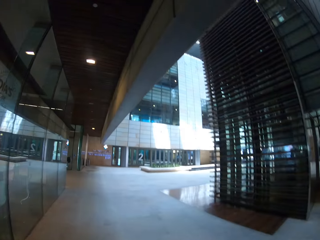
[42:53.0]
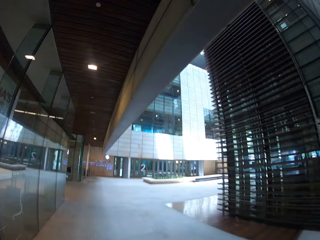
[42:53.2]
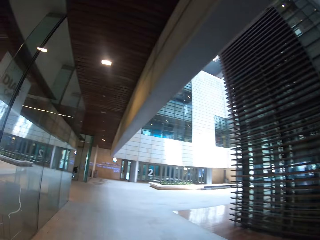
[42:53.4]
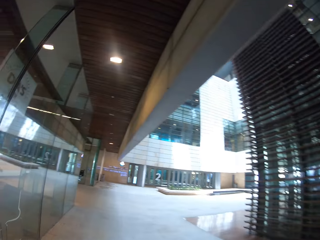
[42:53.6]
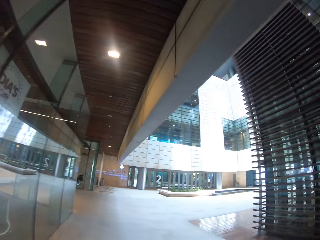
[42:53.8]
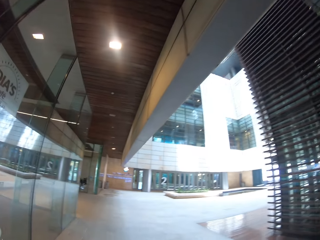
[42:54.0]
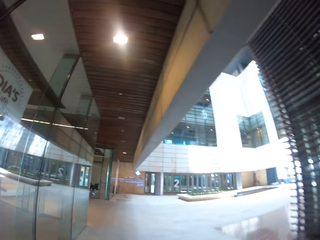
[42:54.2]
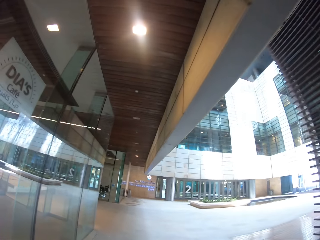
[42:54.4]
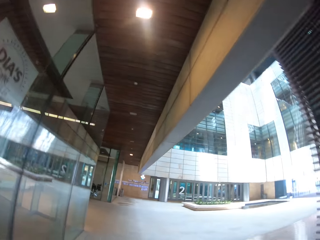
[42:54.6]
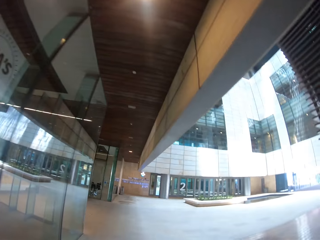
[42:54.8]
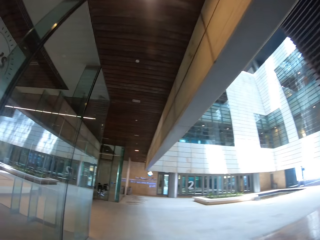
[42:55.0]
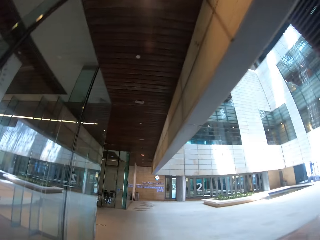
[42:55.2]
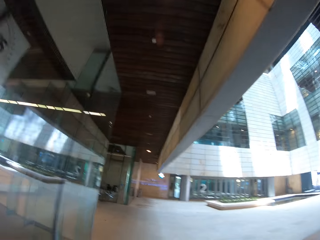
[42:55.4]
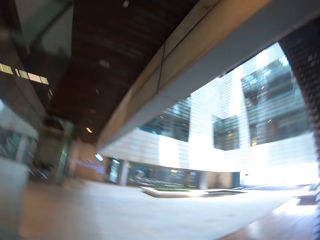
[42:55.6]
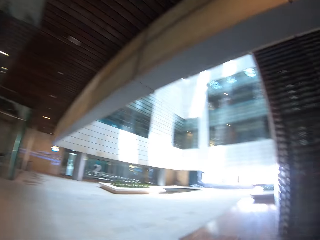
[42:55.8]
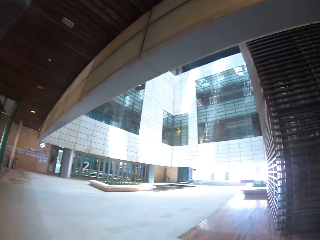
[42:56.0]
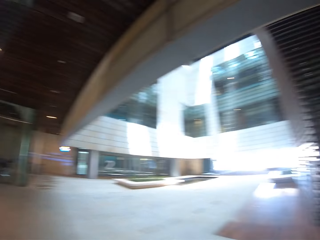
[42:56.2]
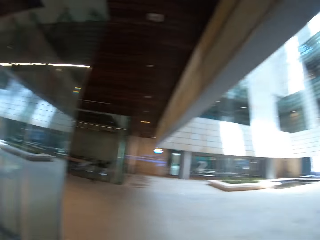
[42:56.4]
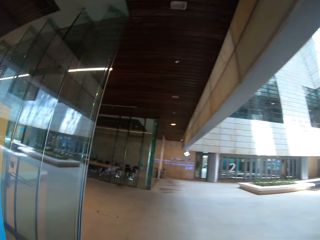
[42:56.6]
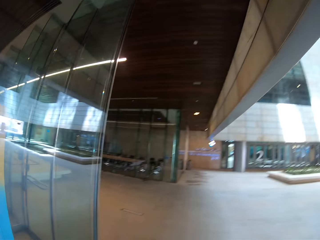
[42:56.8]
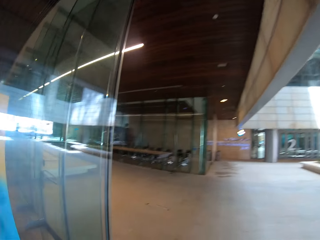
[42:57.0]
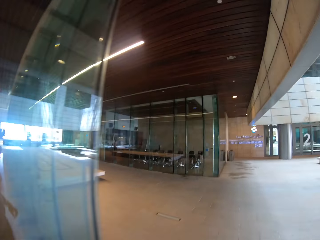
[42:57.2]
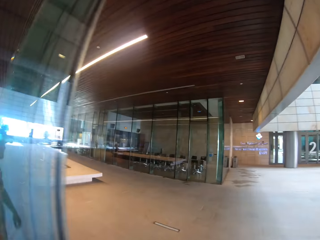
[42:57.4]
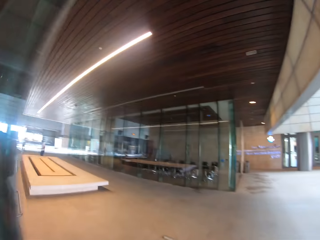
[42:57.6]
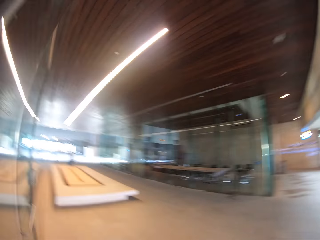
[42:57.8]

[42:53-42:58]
The camera wearer walks around a building.

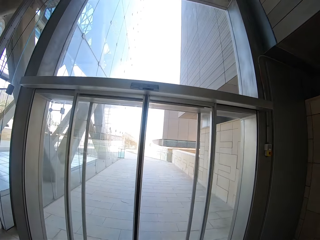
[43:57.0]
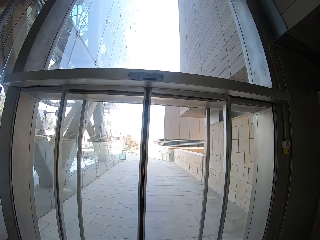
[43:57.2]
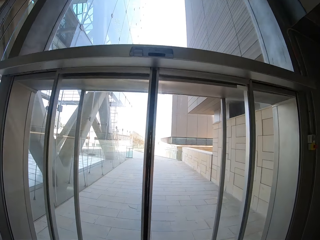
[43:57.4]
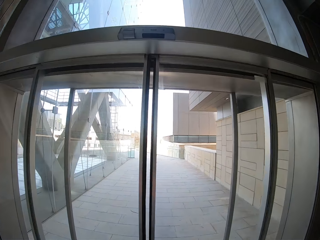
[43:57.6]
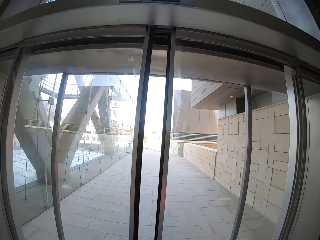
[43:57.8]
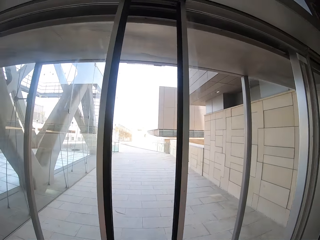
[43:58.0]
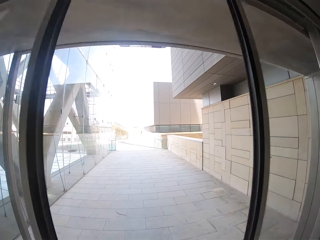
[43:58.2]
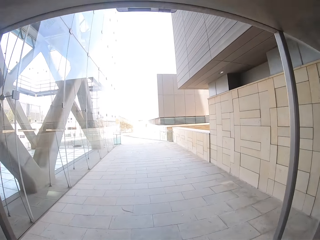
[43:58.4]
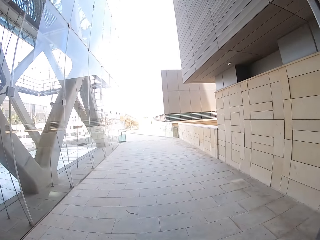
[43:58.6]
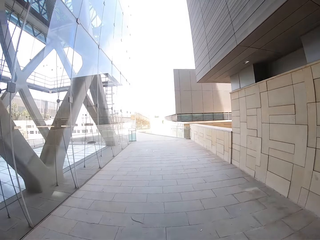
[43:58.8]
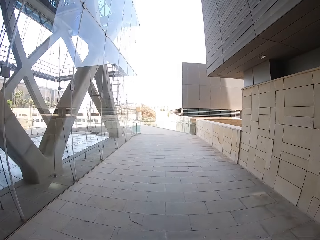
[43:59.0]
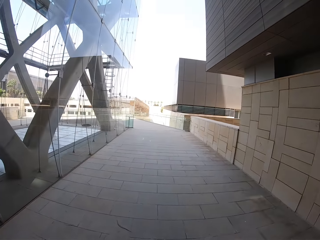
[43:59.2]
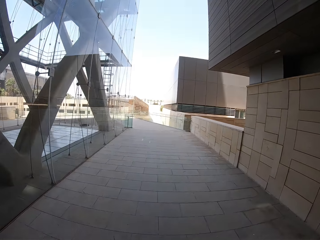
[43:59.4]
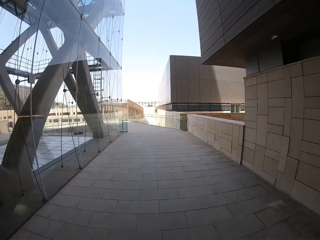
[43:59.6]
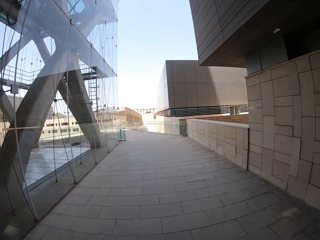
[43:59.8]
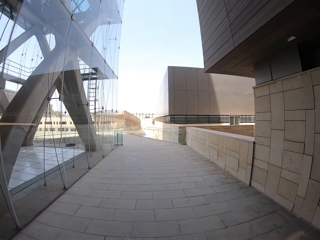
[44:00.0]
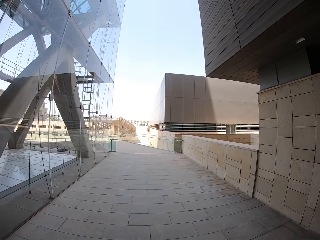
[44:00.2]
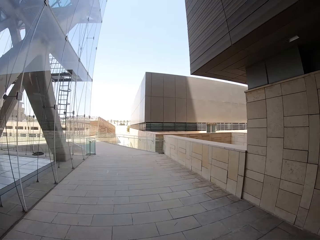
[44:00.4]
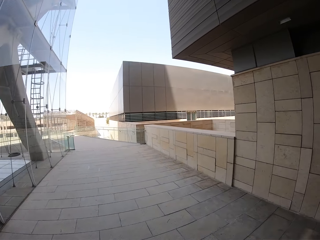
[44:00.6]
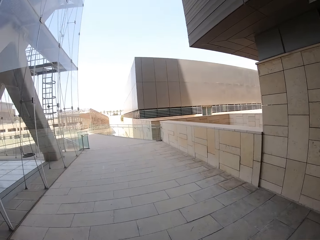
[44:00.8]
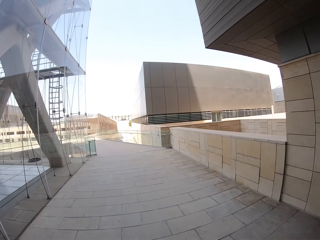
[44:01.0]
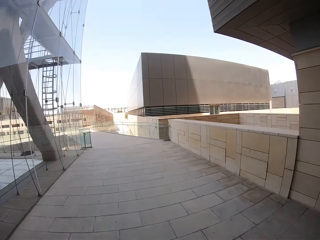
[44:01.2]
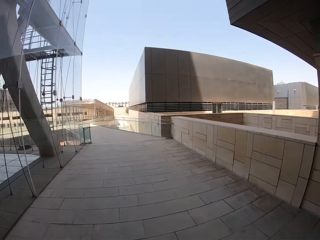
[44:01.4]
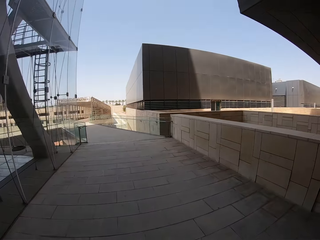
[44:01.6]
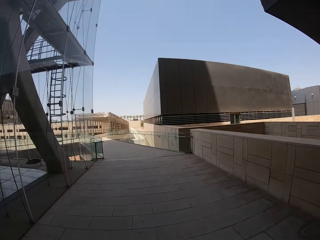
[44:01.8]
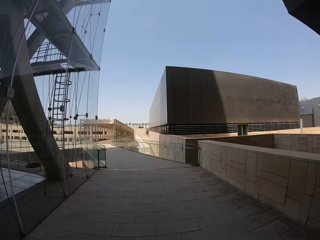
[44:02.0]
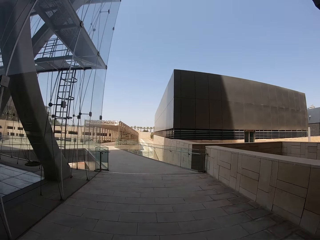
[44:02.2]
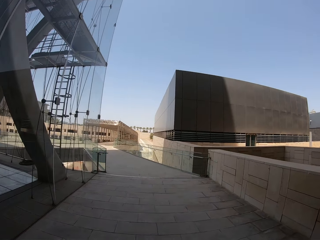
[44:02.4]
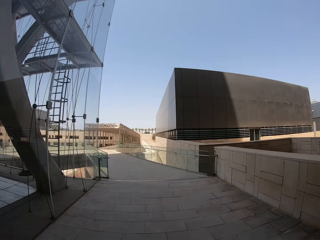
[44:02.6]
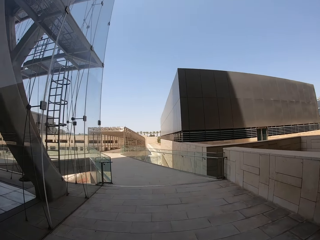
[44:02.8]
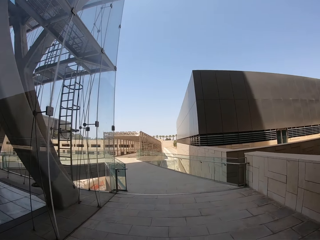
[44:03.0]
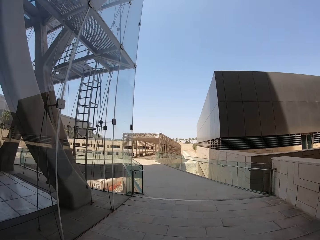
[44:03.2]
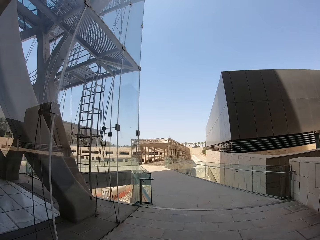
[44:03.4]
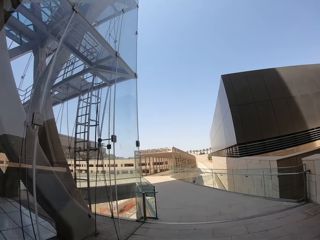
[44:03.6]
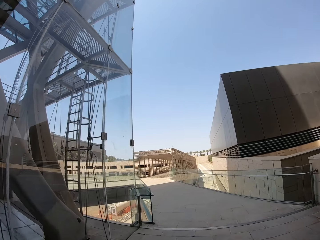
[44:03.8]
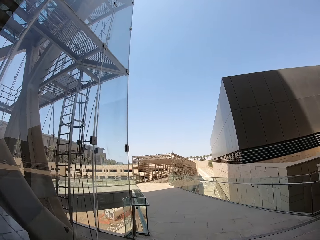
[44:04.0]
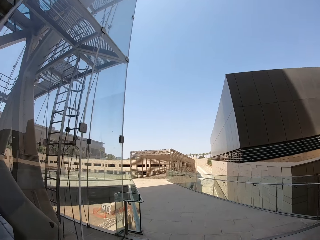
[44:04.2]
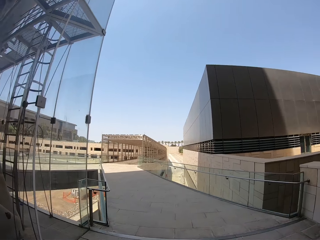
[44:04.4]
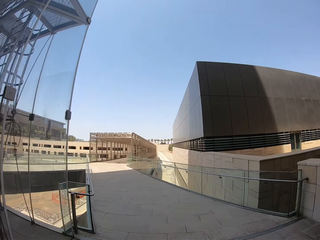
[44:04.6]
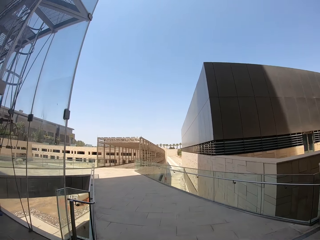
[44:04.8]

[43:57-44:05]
The camera wearer passes through a door. They walk out of the building. They walk on a pavement.

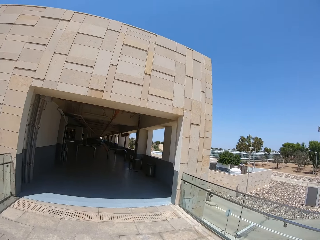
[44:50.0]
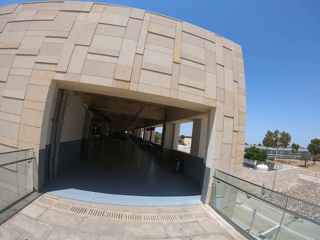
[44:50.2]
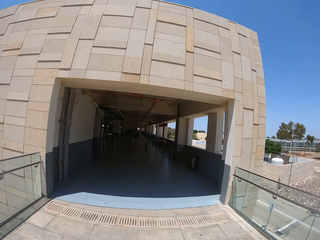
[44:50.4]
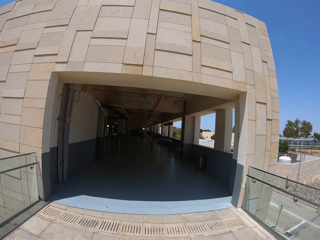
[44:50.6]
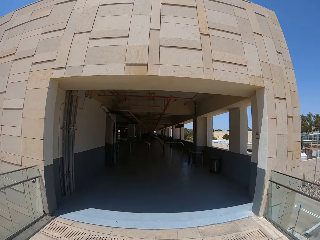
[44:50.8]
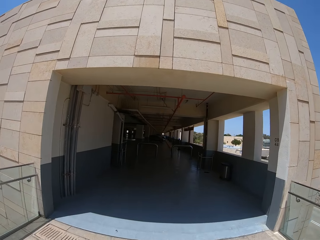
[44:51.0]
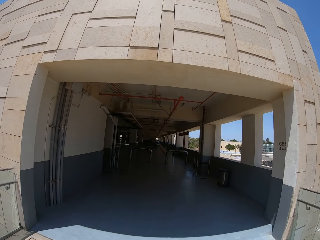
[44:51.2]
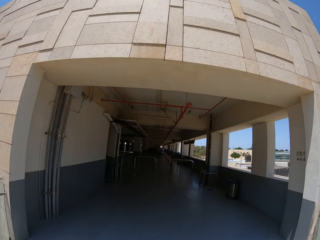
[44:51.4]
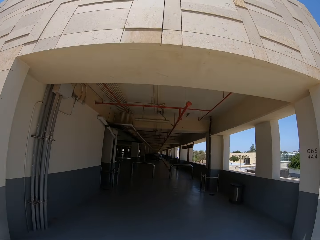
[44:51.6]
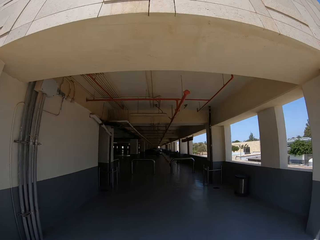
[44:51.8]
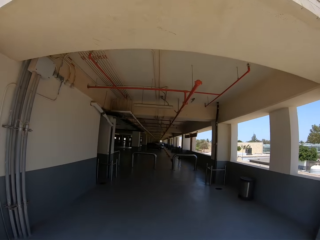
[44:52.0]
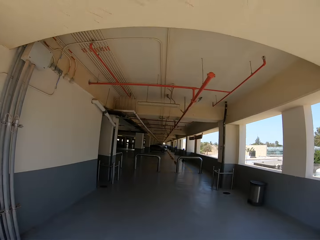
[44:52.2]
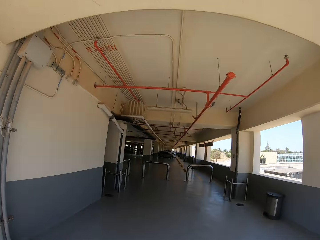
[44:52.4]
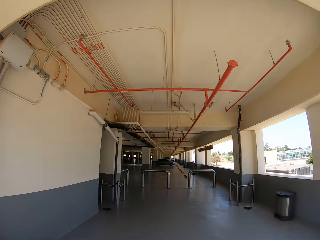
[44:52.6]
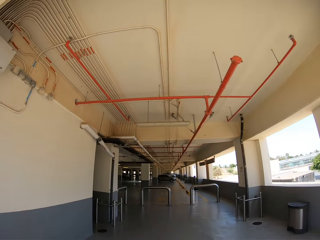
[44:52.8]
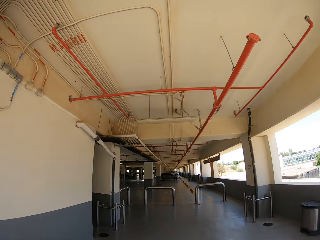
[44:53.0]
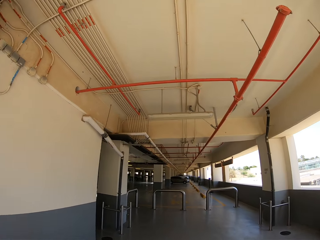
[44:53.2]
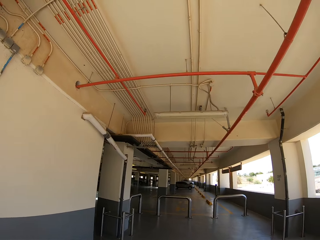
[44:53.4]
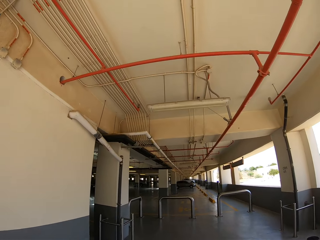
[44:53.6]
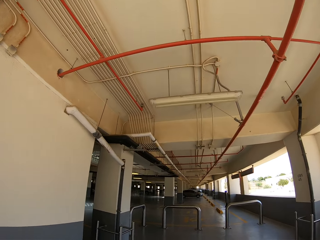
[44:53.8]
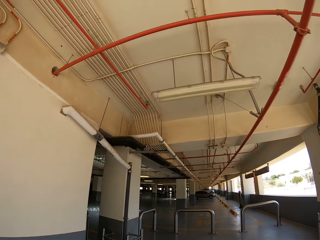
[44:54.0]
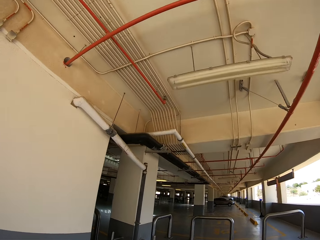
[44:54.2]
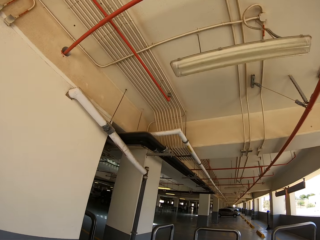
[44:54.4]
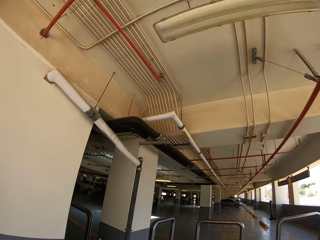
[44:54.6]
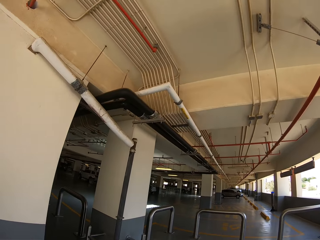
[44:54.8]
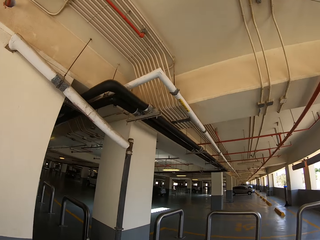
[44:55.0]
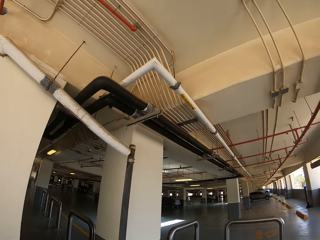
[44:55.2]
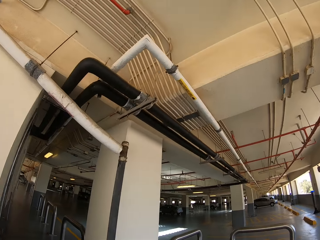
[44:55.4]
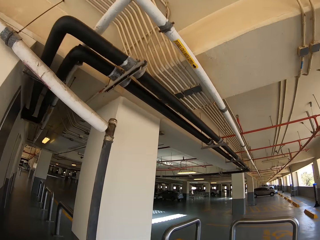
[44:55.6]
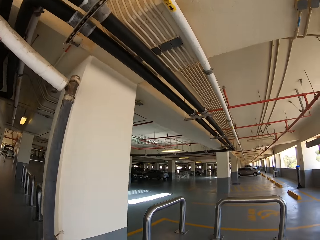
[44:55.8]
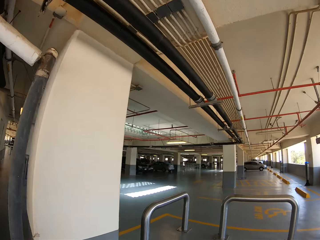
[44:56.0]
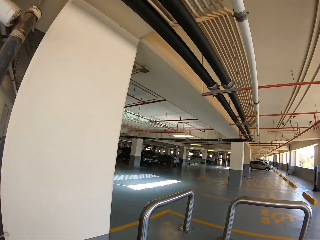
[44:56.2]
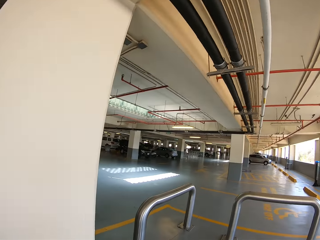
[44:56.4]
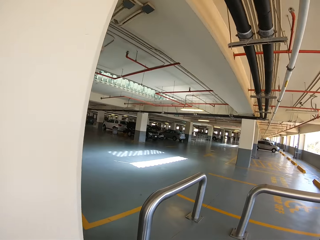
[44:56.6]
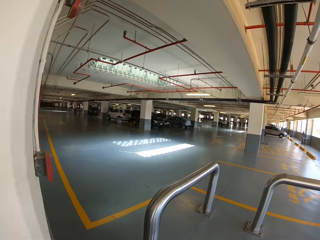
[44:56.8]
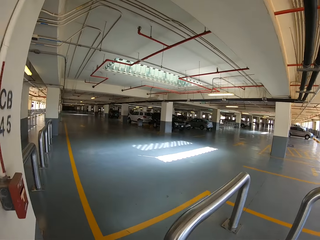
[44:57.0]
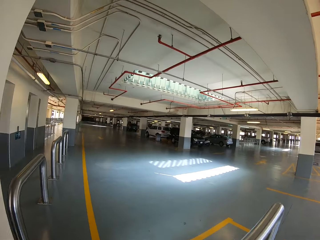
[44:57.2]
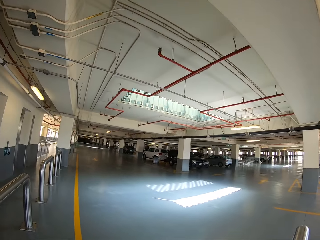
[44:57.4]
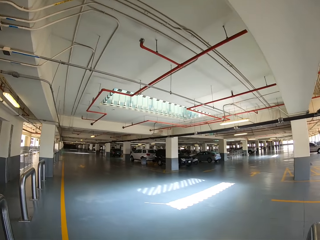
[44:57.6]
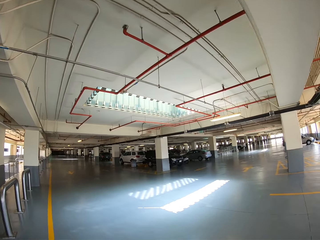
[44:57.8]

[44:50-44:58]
The camera wearer walks into the basement parking. They walk in a parking lot.
